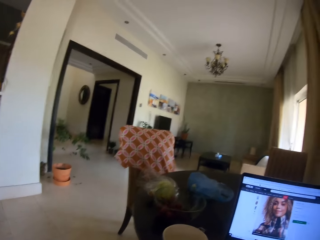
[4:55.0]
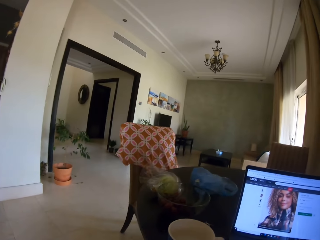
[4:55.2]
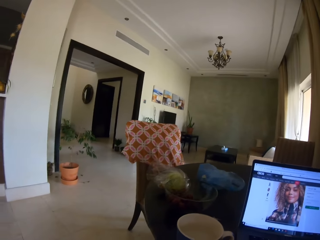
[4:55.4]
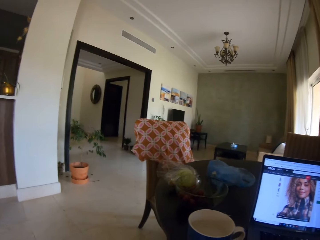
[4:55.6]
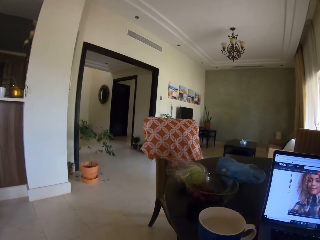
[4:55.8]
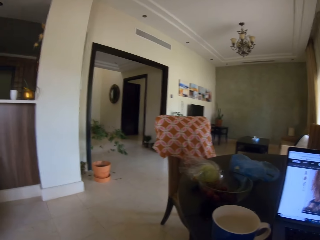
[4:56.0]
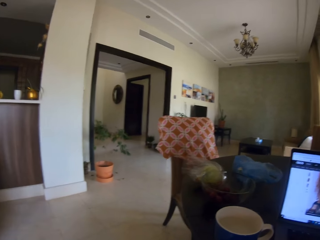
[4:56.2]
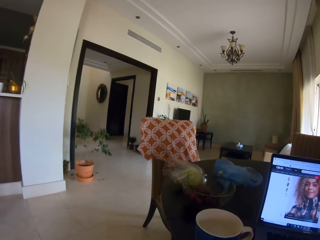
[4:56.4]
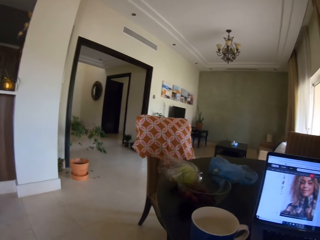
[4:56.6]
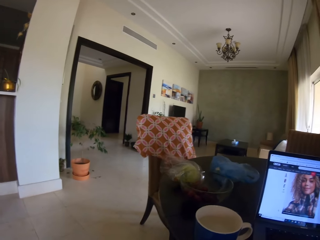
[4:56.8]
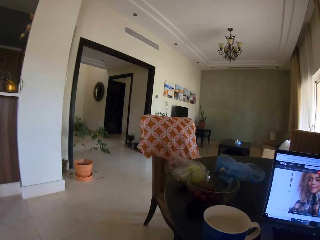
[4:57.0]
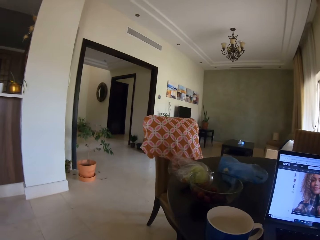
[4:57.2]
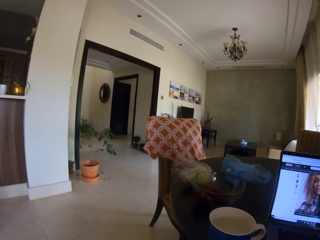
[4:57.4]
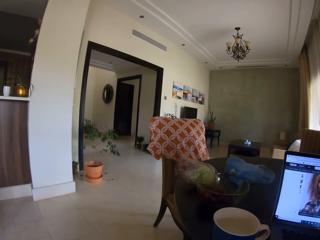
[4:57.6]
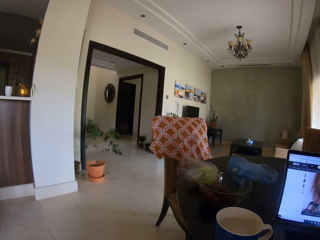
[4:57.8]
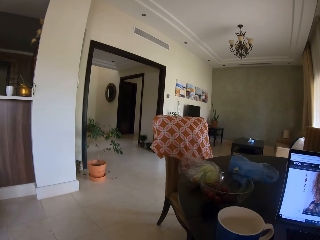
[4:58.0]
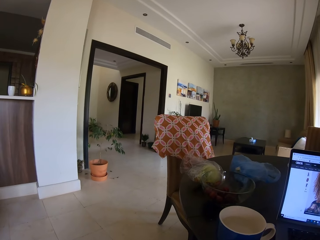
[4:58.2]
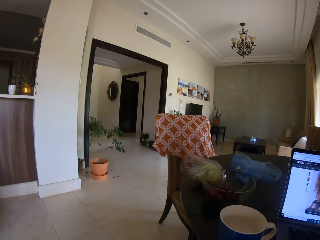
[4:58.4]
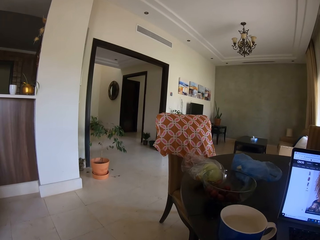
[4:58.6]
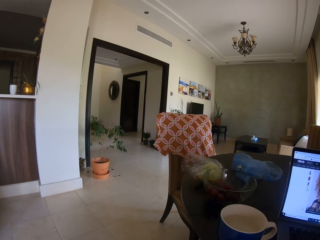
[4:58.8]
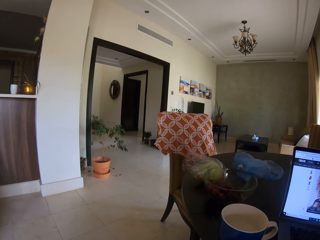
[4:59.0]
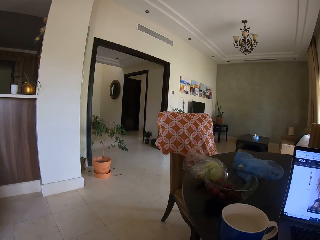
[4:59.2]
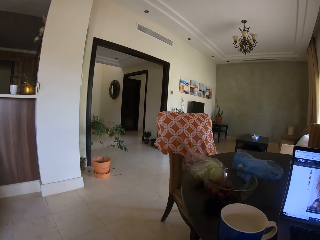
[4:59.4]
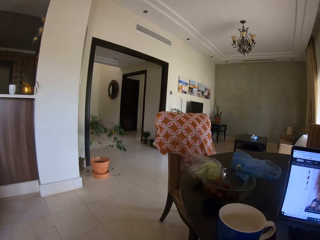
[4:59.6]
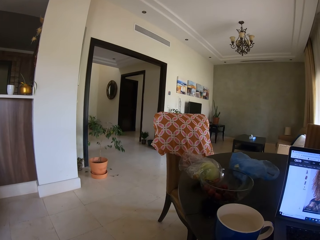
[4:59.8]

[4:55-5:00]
The camera wearer looks around.
